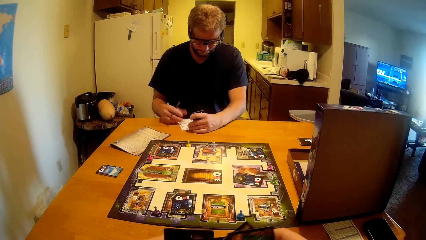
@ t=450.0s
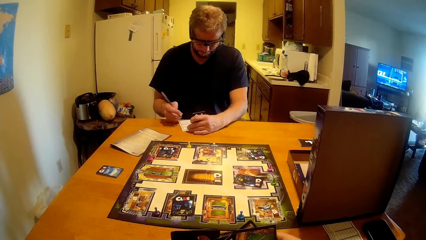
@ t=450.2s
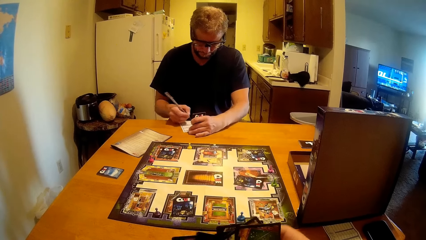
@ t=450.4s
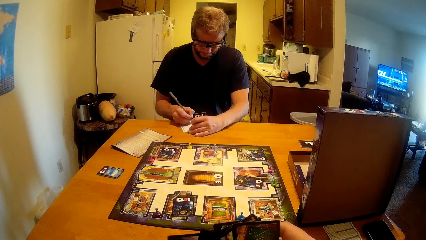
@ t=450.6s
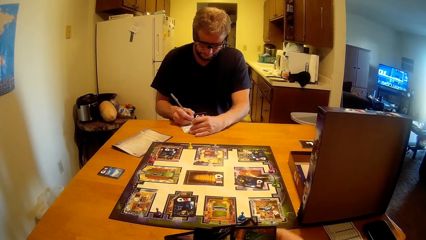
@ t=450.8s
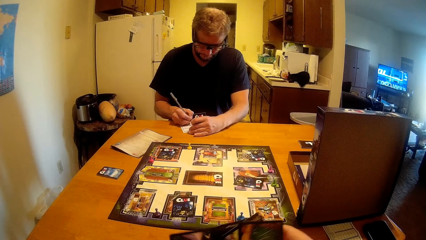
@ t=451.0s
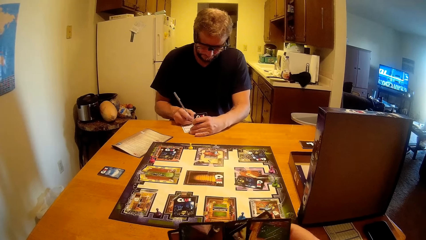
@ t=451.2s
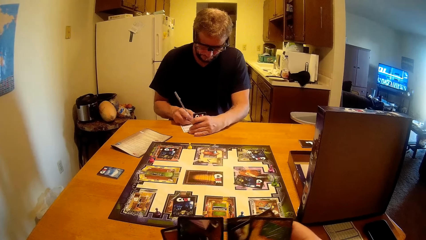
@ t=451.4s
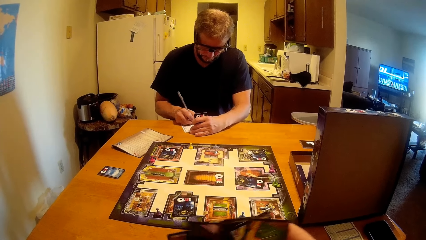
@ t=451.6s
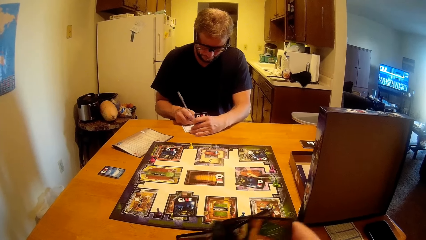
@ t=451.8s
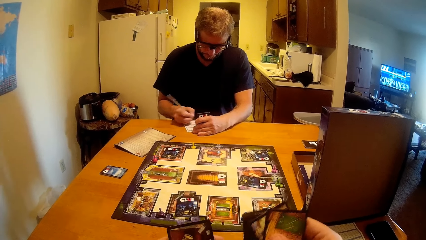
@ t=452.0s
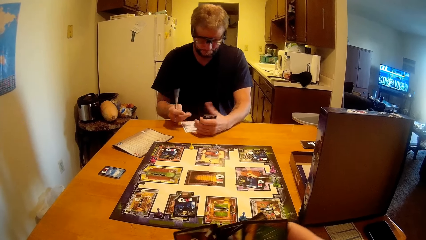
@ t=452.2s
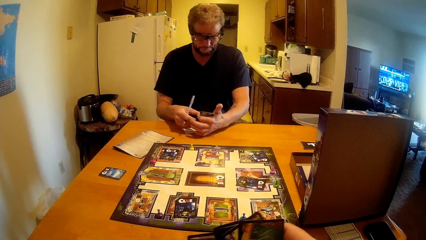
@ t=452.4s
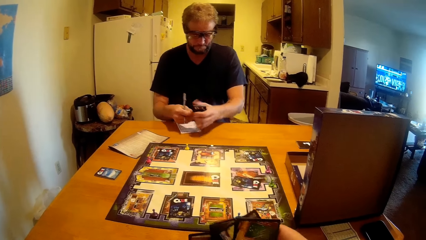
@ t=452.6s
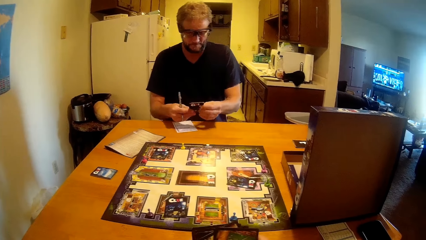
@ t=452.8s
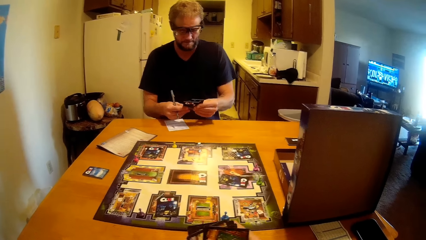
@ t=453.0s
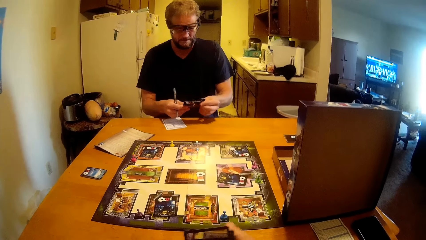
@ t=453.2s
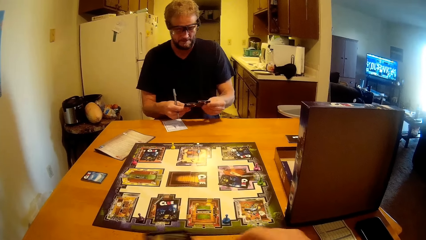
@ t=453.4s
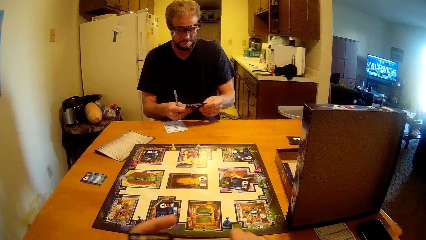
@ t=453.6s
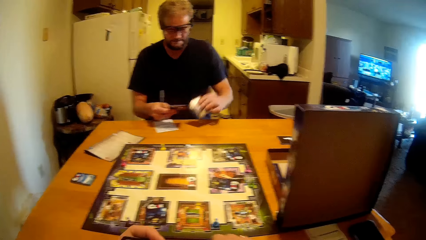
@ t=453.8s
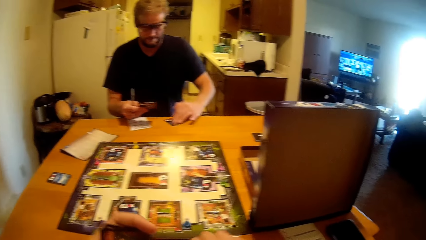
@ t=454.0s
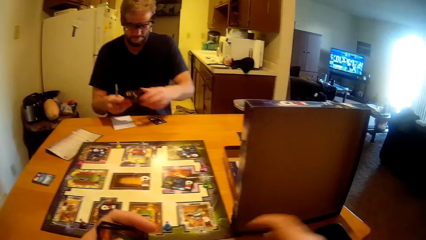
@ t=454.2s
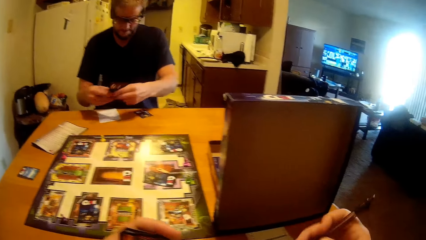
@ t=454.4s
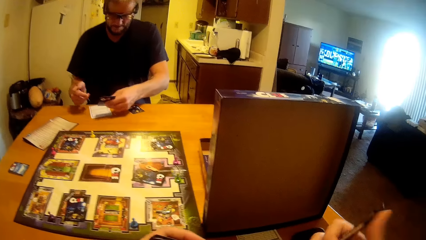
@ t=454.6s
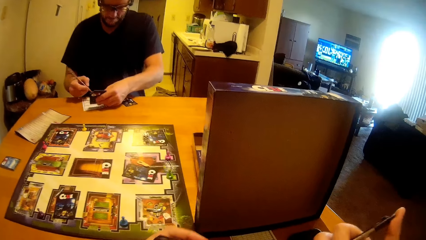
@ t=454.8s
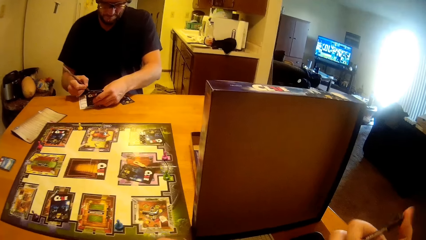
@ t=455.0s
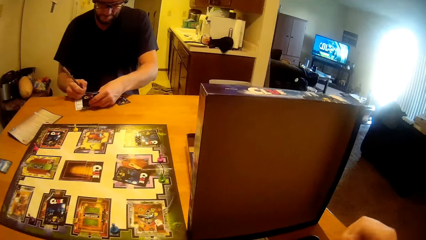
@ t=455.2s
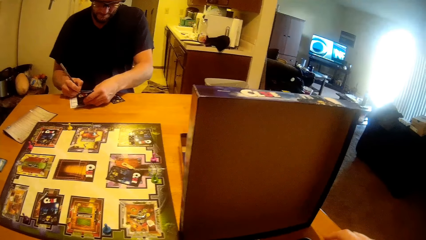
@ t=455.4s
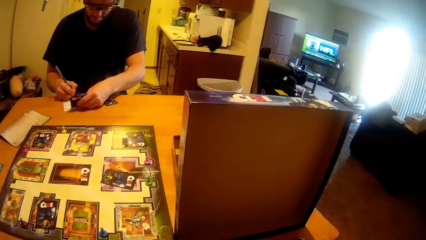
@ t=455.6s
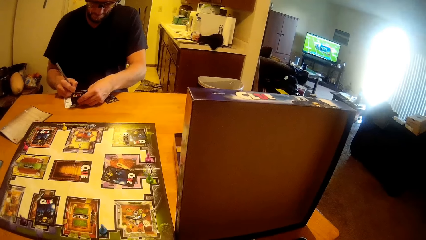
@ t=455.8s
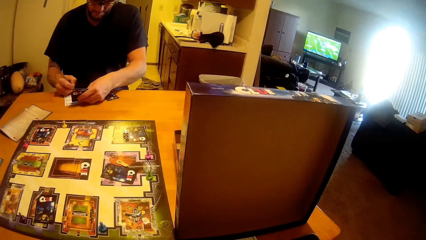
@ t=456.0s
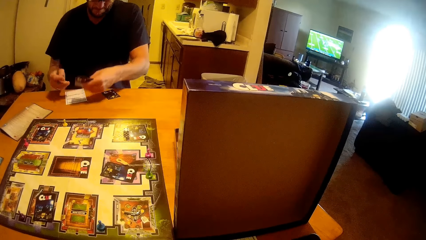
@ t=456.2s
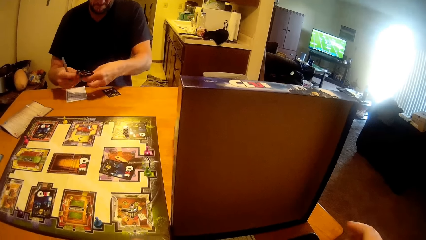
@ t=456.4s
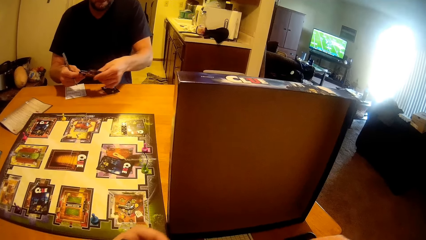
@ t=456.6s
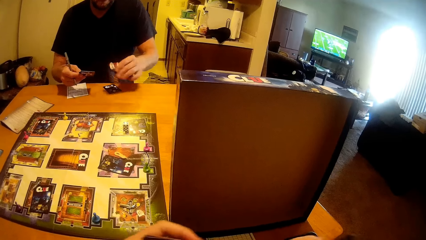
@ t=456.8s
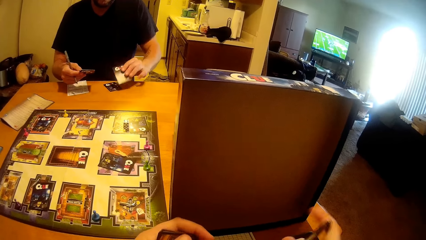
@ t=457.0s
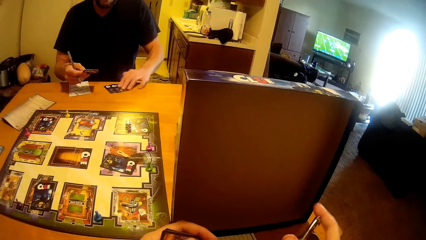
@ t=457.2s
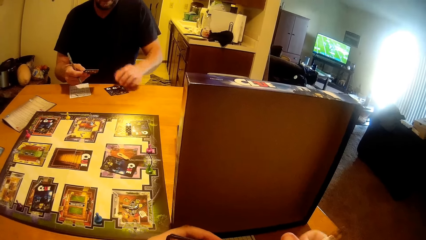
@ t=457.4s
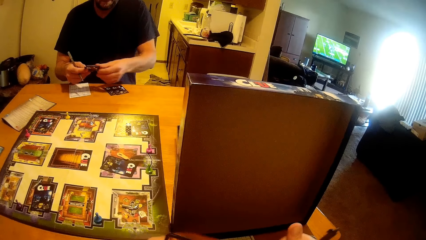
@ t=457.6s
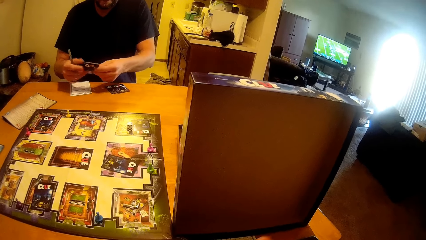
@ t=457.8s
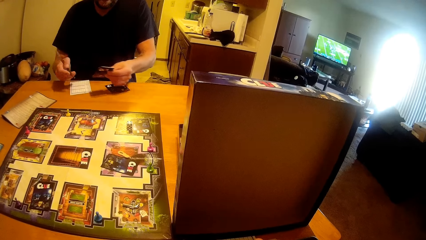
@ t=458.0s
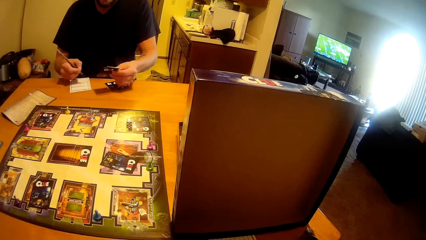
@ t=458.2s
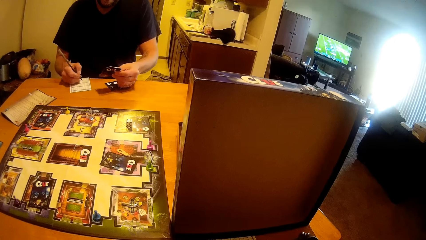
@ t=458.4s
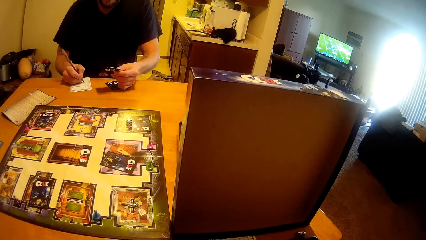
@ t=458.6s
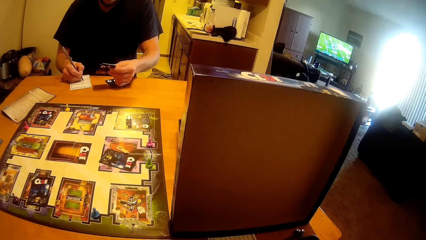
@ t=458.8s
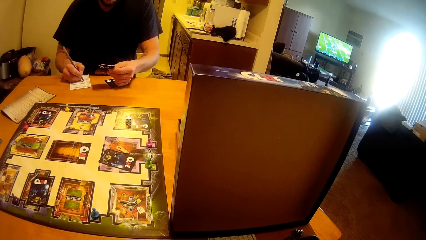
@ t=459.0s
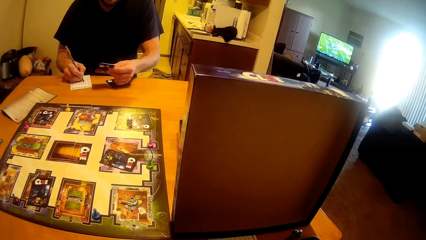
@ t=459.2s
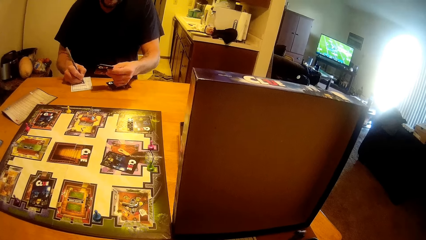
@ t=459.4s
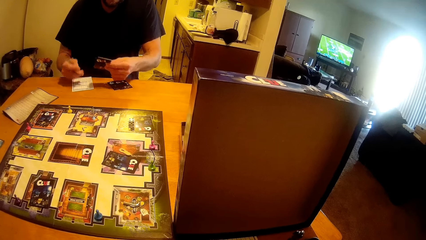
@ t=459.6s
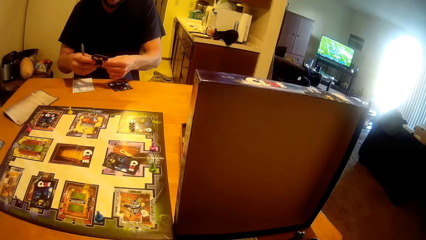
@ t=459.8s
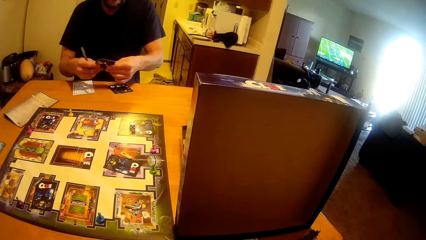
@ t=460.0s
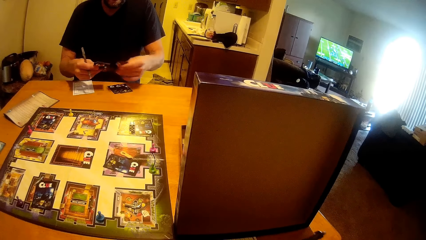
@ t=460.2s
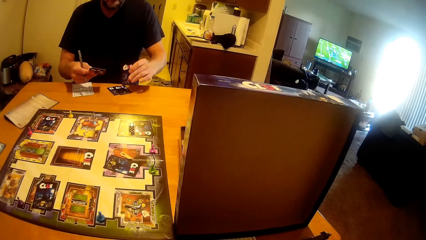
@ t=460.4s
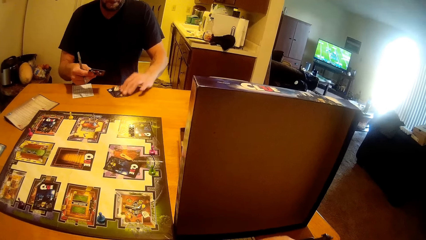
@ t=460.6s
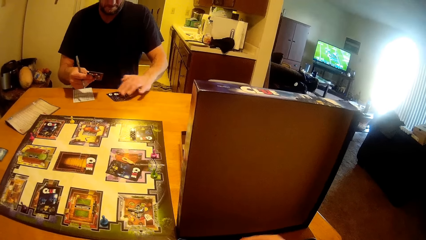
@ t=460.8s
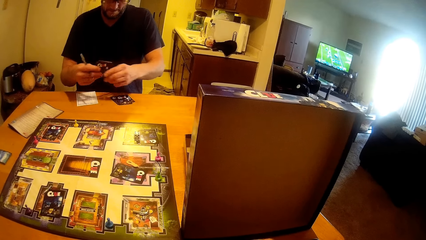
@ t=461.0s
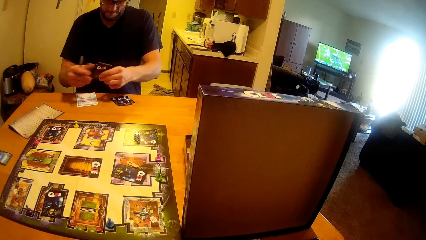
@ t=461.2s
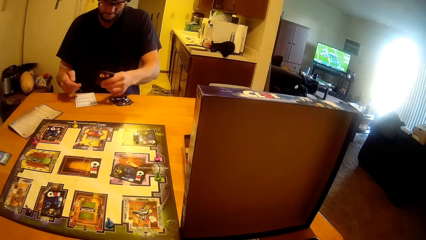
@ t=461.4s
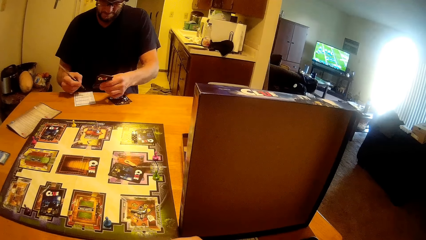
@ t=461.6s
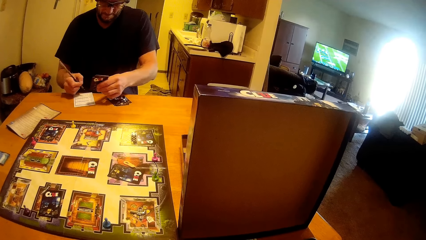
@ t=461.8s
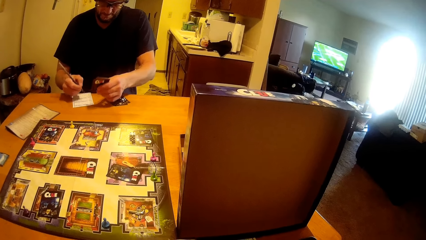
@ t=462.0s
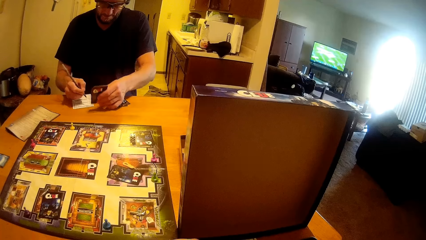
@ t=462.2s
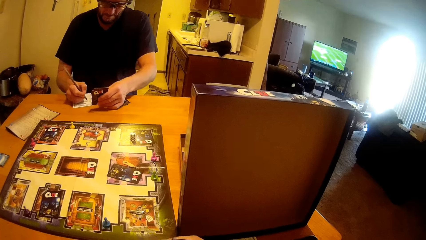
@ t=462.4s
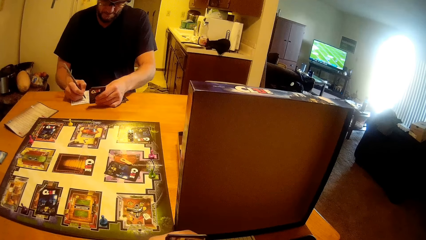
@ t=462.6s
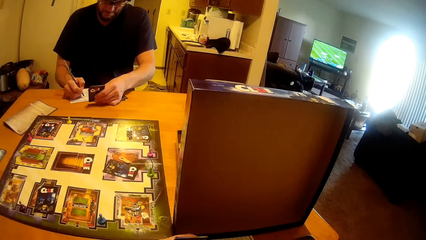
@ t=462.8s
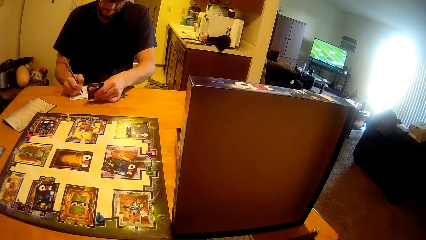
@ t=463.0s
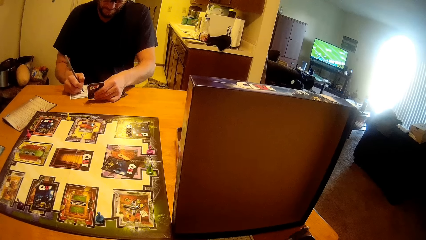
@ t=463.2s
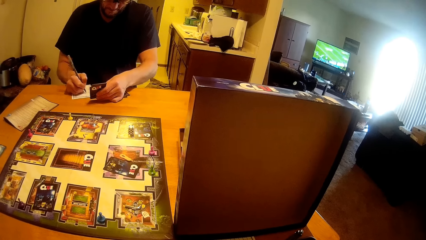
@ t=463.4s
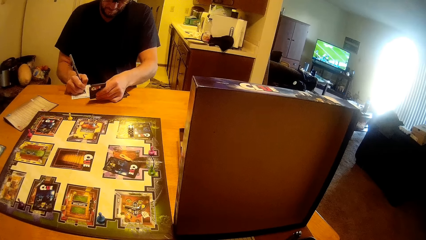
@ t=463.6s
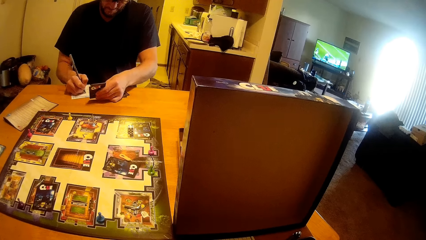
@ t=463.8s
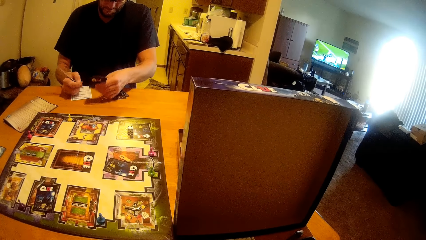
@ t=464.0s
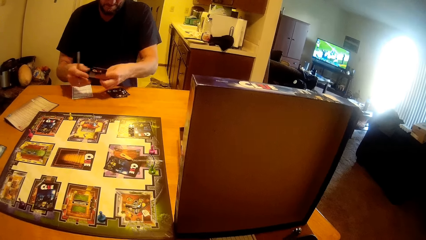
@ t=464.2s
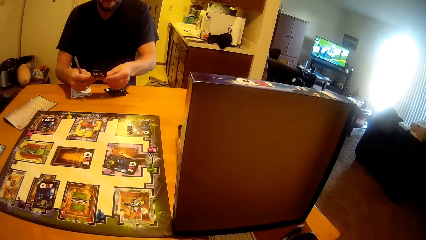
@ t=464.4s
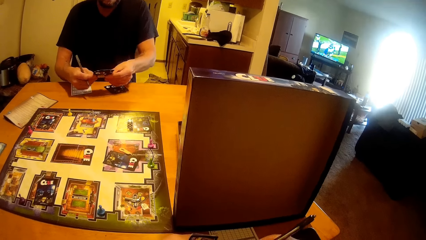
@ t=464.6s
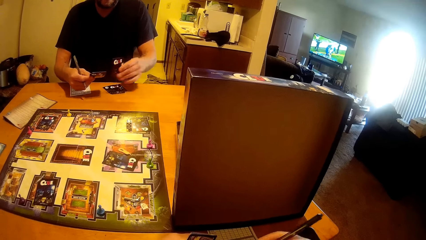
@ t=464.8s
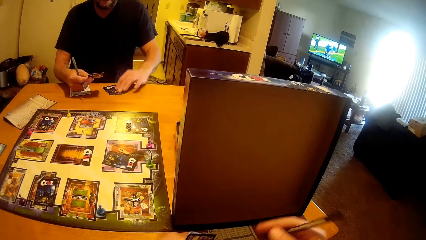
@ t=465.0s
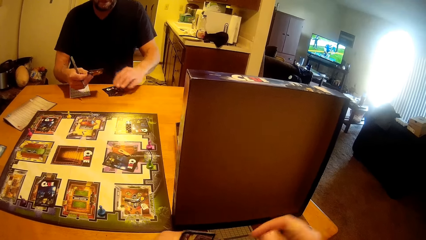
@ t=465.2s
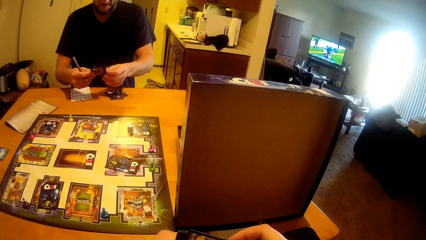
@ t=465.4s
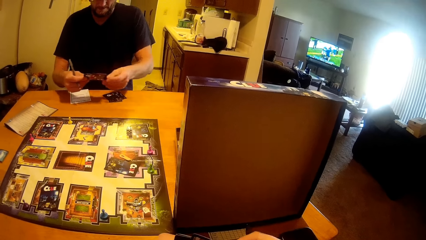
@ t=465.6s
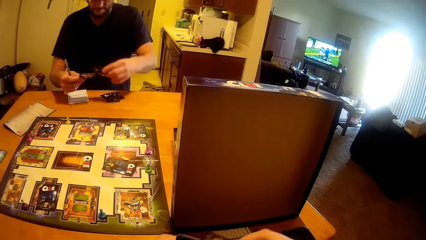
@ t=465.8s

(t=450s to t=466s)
A man writes on a paper. The camera wearer writes. The man drops the cards on the table.
